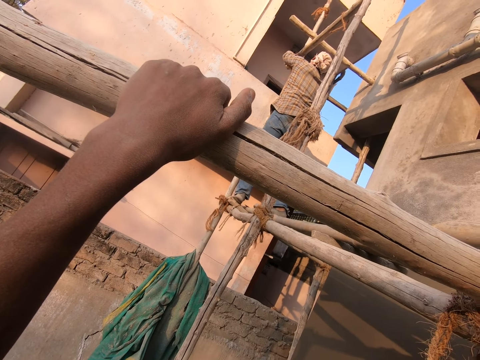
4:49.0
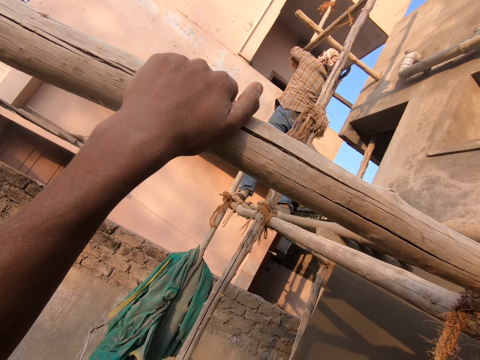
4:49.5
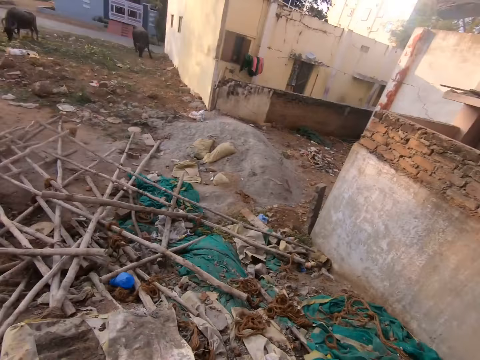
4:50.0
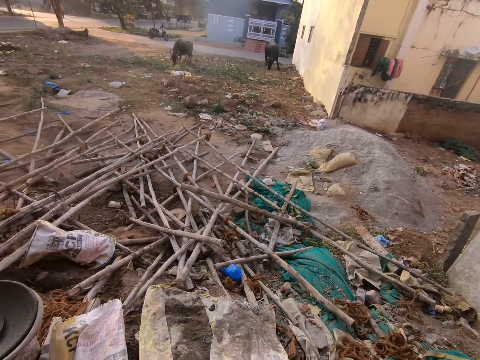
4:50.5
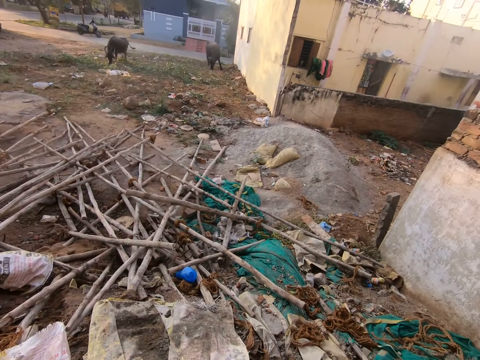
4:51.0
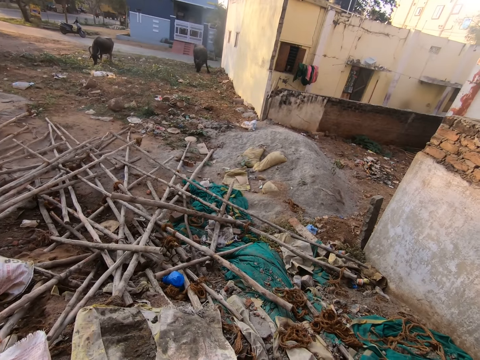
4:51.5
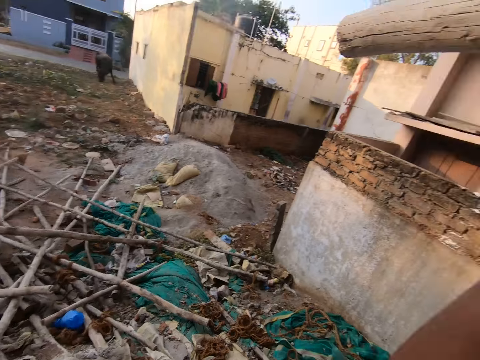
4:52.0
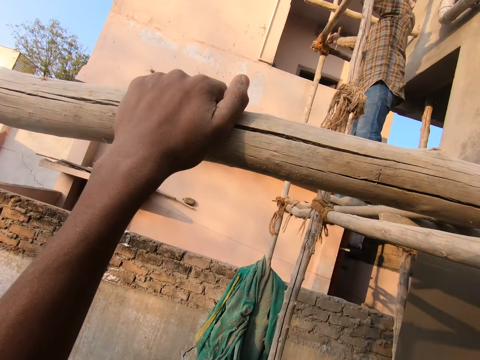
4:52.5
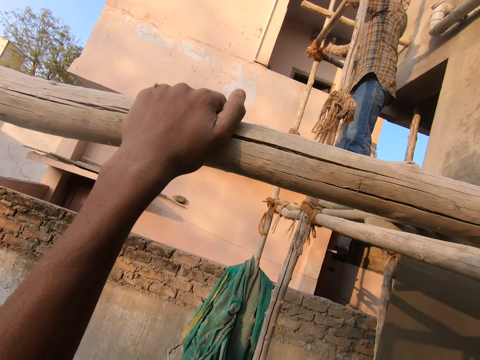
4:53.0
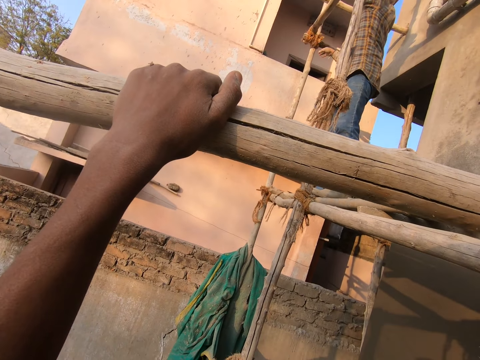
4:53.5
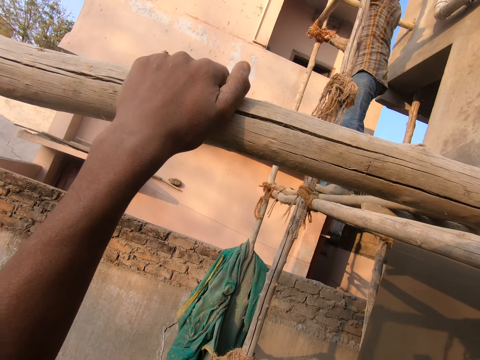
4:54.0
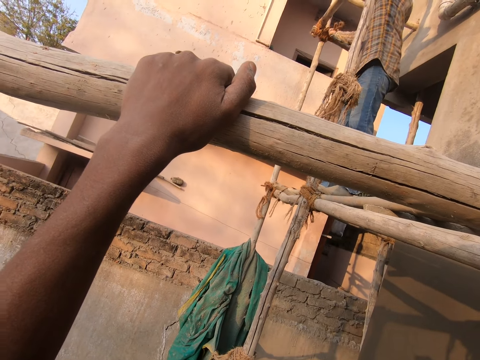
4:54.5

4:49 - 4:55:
The camera wearer looks around the site. They stare at a man.

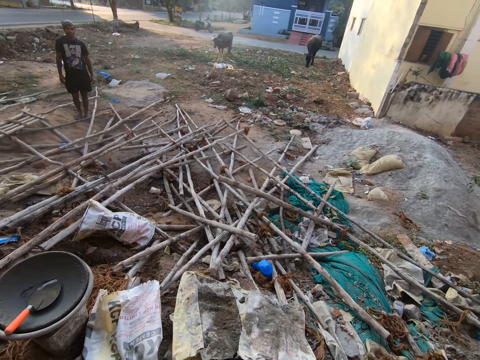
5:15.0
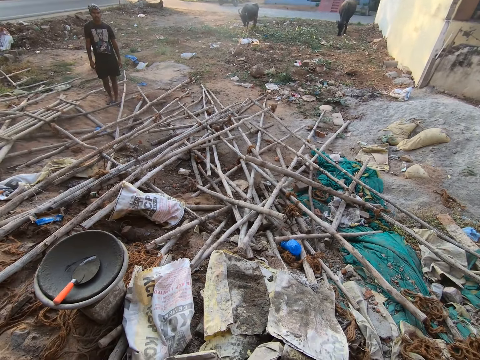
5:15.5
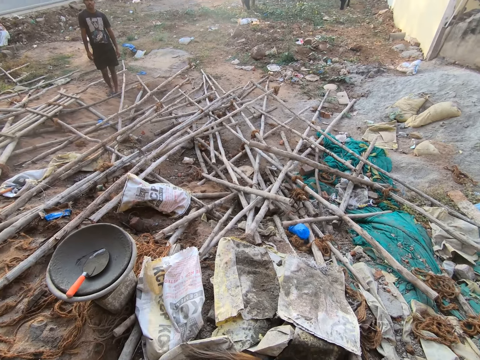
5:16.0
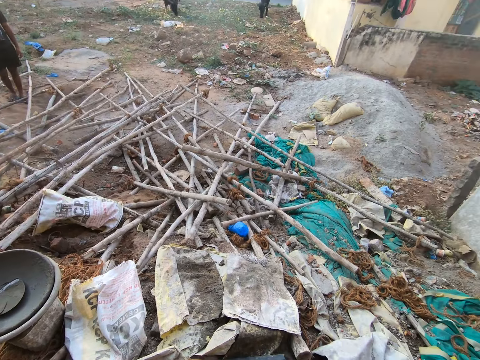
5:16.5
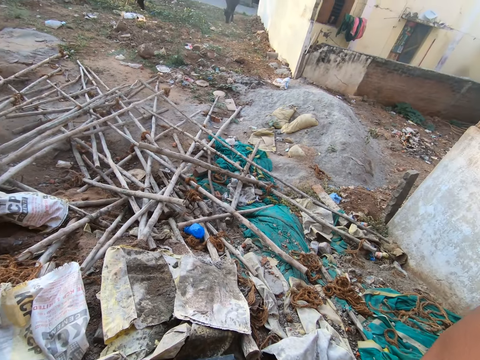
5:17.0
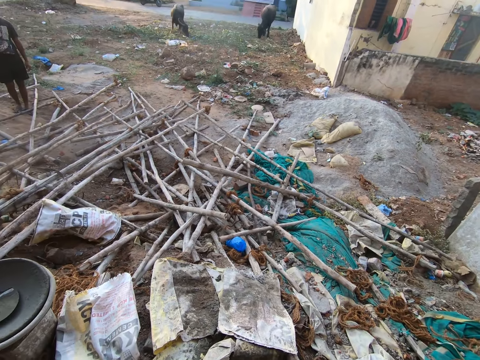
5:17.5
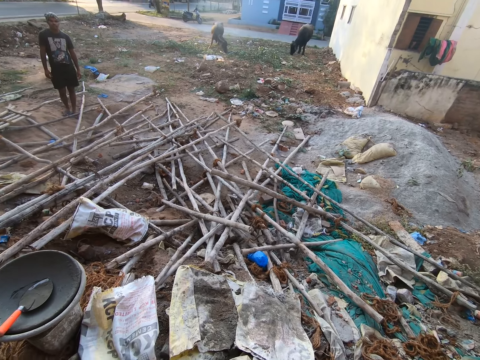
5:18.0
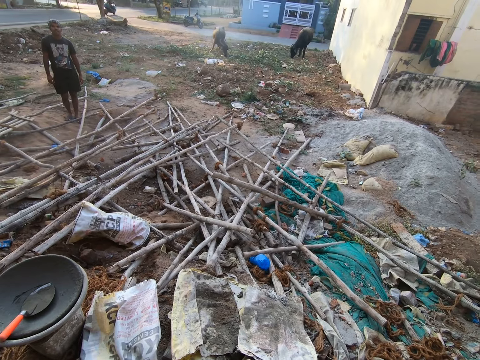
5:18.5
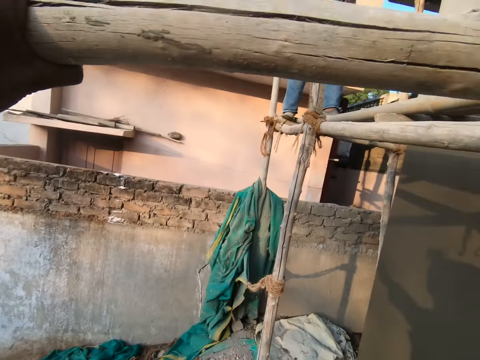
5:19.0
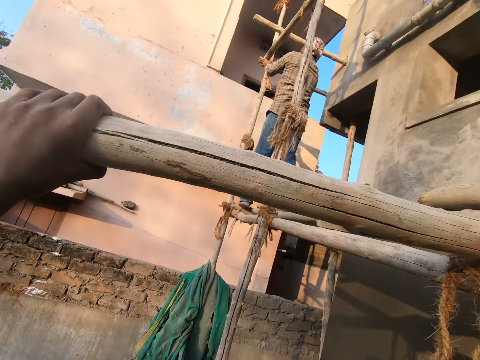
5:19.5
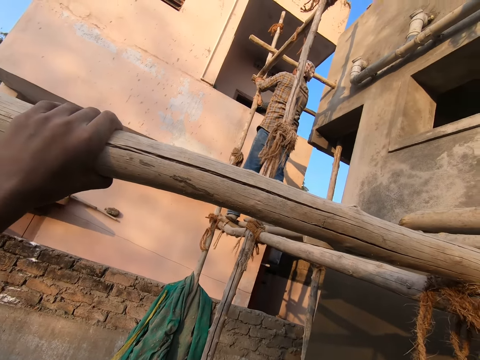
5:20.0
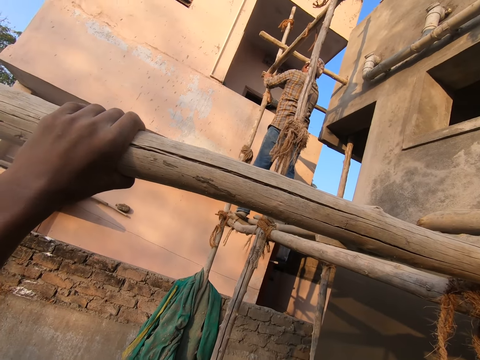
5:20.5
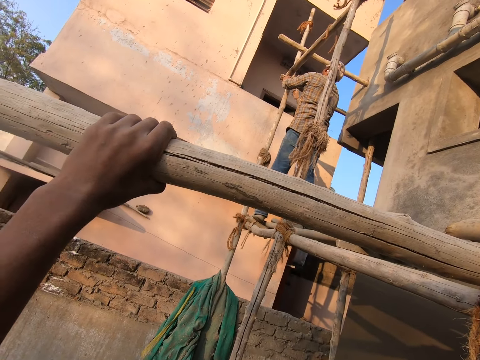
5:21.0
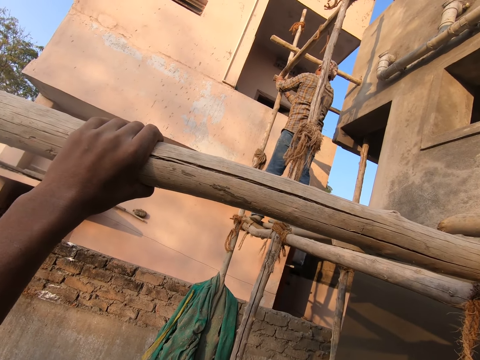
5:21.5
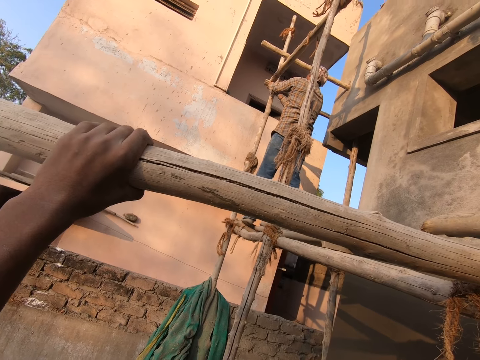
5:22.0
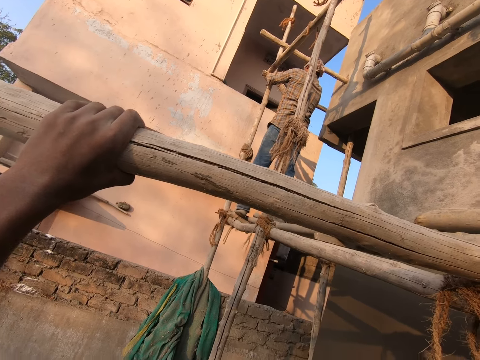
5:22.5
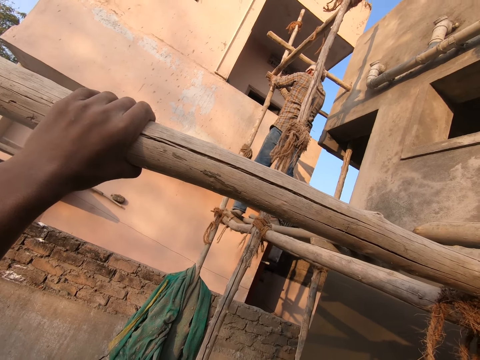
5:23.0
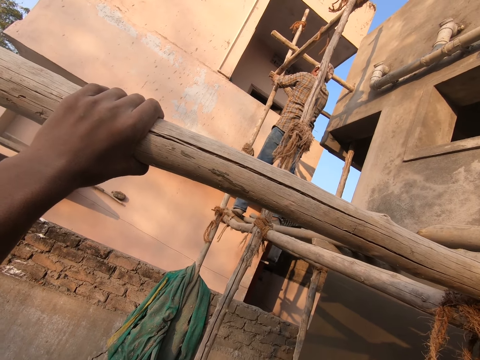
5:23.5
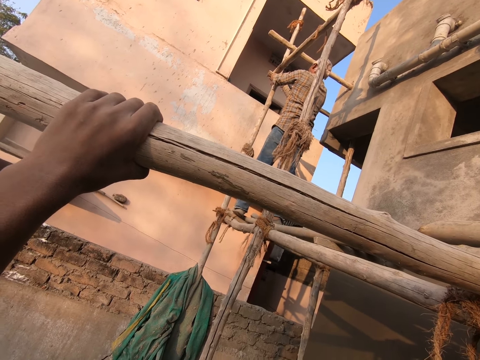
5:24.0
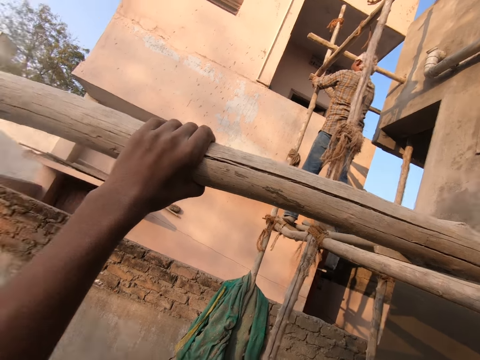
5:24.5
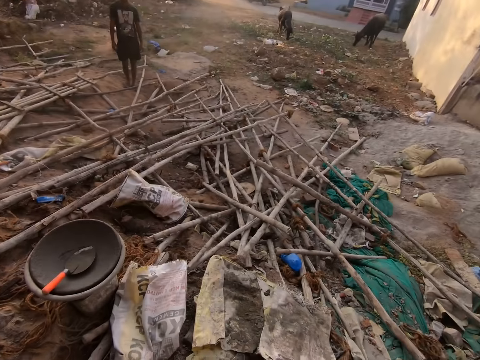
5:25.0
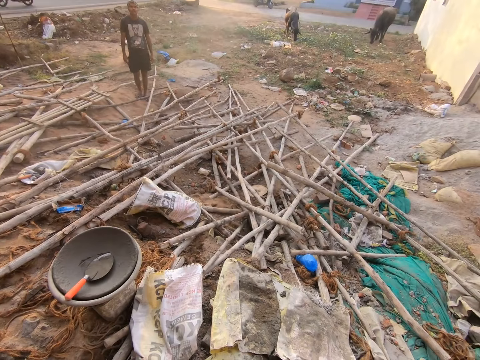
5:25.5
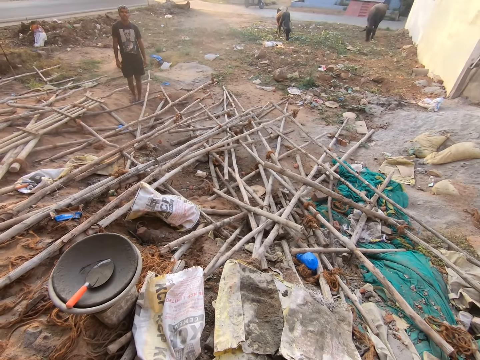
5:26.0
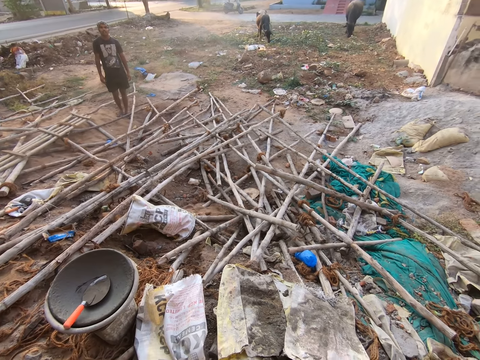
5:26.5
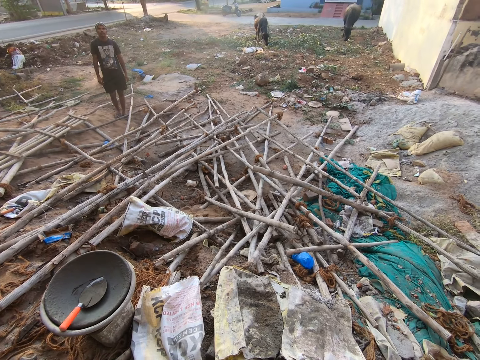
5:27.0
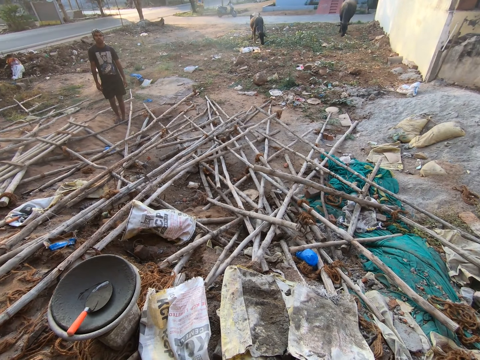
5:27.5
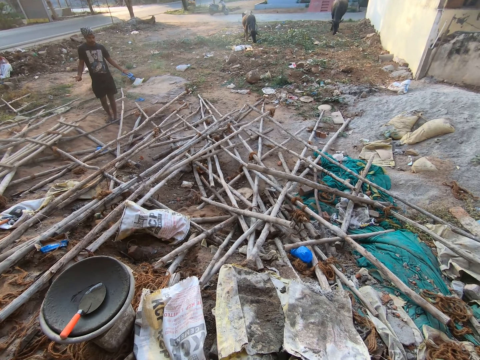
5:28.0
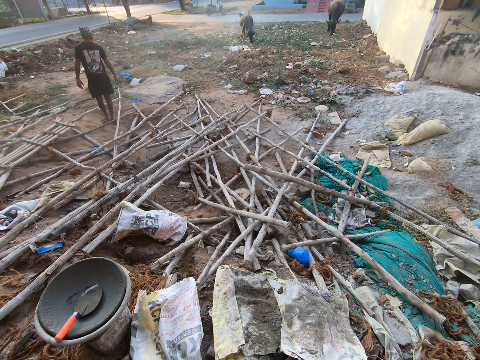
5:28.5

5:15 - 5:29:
The camera wearer looks around. They stare at a man. Another man tightens the scaffold. The camera wearer looks around. They stare at another man.

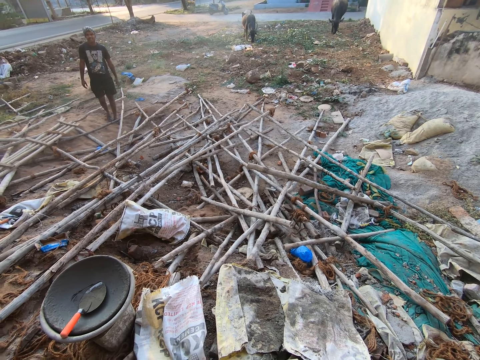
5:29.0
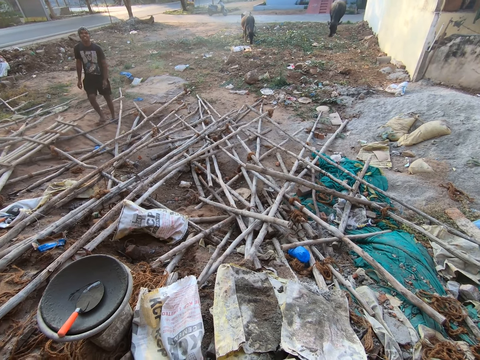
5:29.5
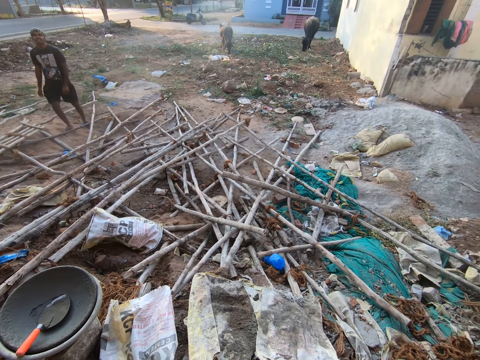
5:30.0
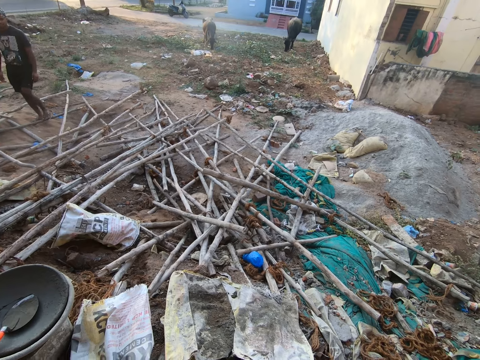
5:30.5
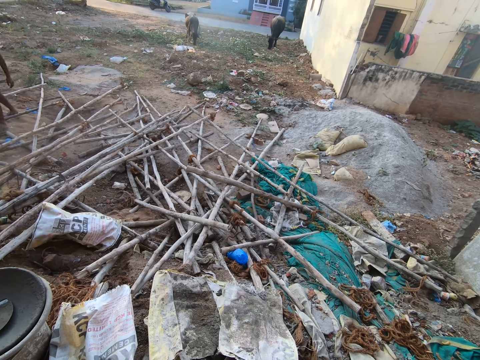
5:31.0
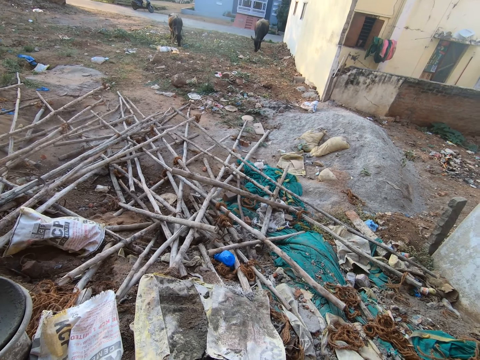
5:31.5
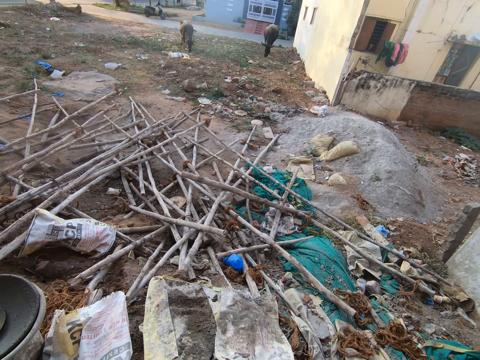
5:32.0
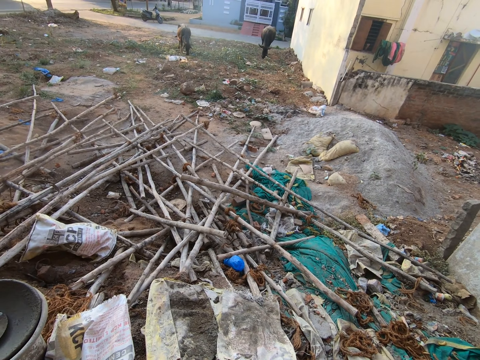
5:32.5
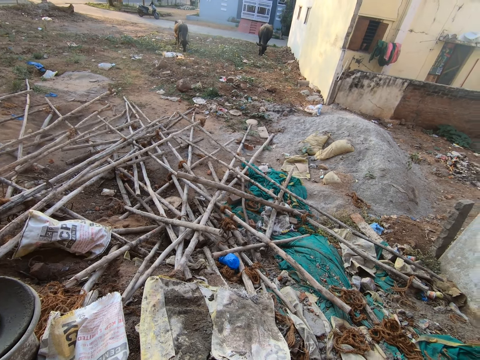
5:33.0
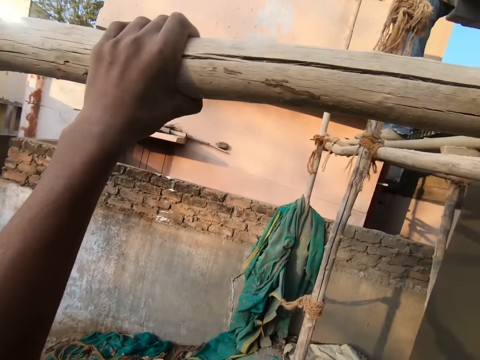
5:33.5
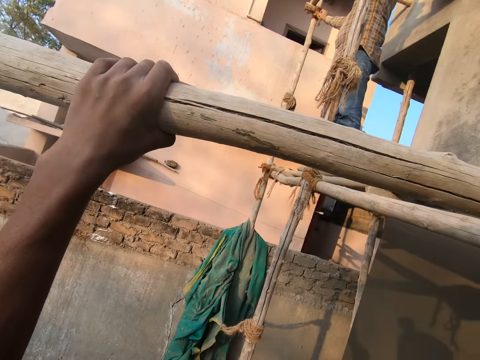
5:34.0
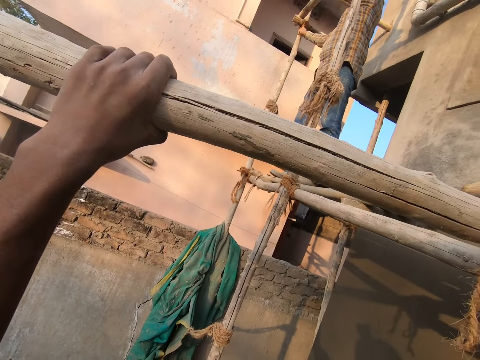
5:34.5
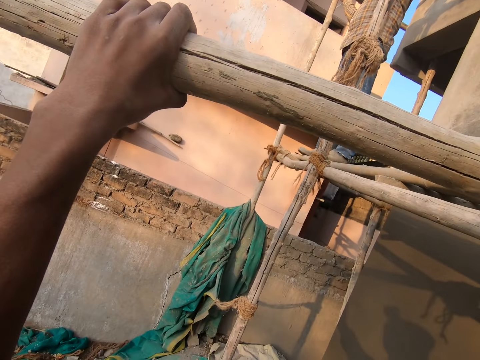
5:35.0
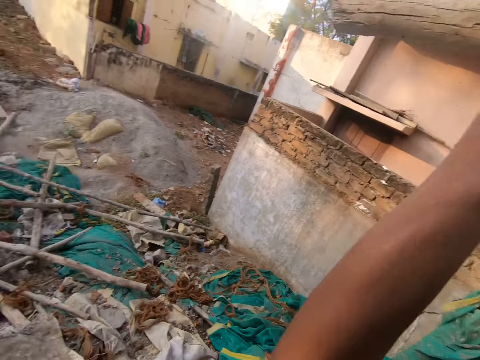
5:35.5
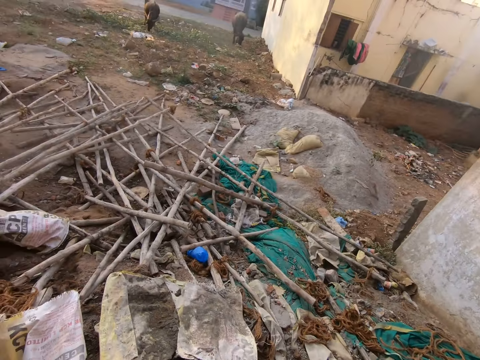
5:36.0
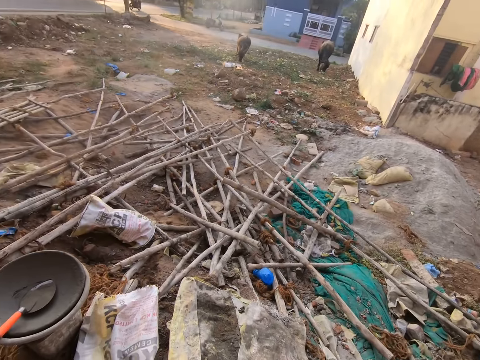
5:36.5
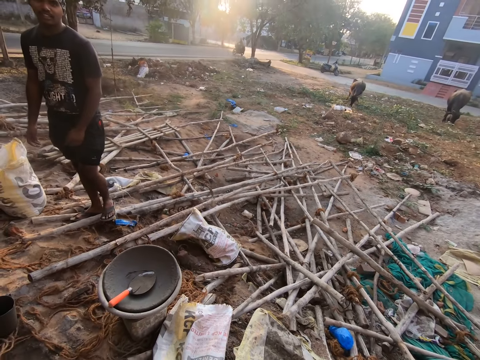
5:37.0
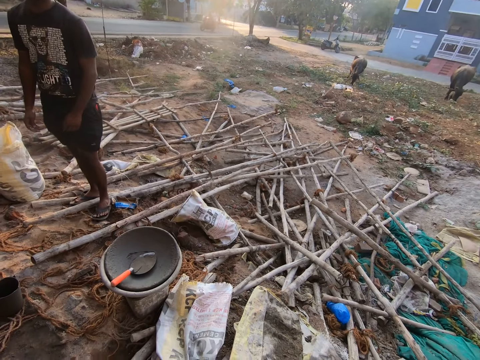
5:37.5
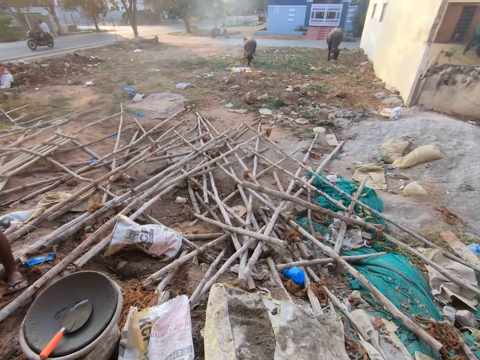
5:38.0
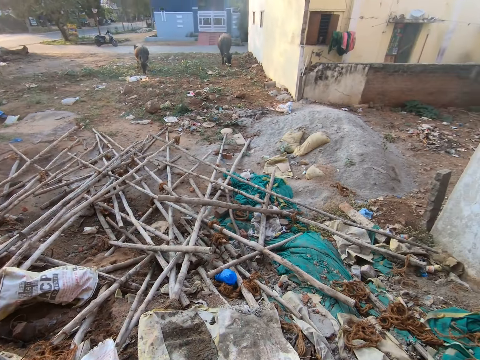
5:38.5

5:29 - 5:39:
A man moves around. The camera wearer looks around. They stare at another man. They talk to another man.
